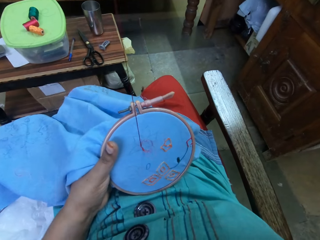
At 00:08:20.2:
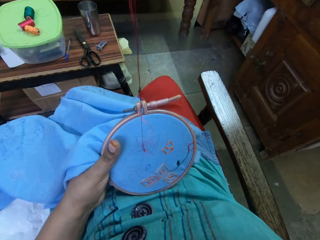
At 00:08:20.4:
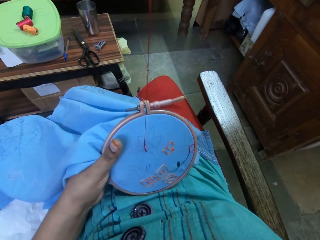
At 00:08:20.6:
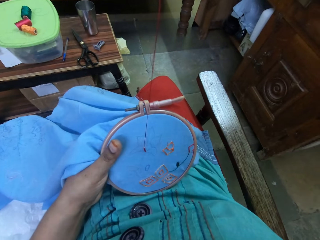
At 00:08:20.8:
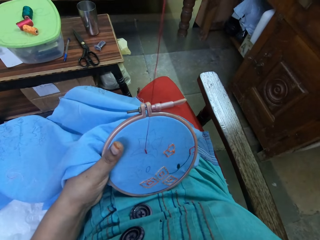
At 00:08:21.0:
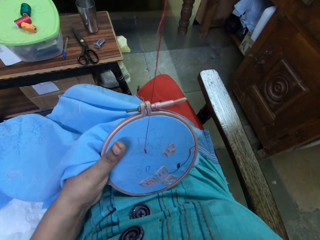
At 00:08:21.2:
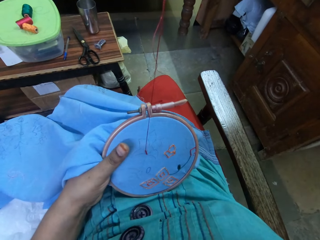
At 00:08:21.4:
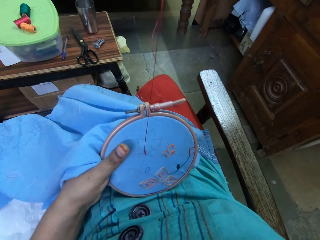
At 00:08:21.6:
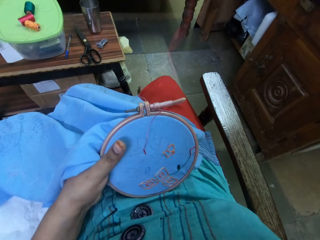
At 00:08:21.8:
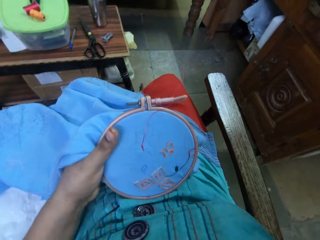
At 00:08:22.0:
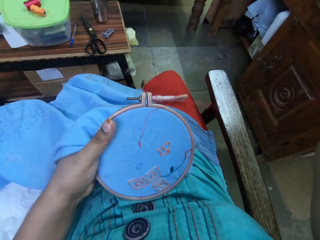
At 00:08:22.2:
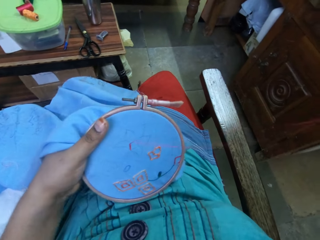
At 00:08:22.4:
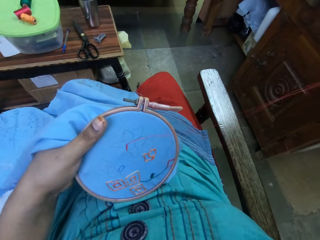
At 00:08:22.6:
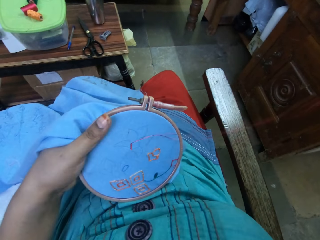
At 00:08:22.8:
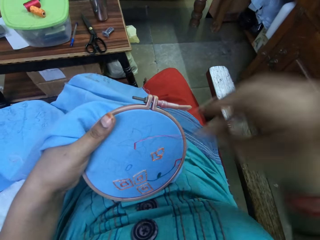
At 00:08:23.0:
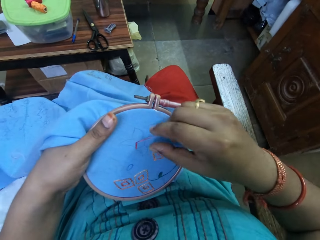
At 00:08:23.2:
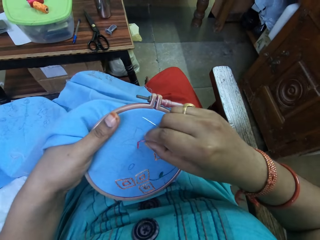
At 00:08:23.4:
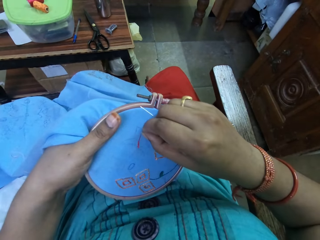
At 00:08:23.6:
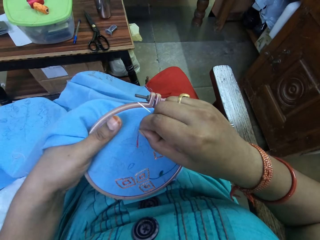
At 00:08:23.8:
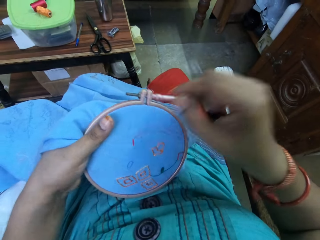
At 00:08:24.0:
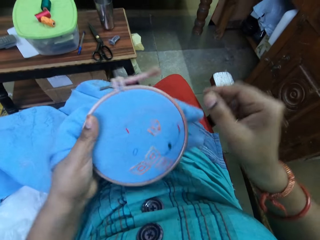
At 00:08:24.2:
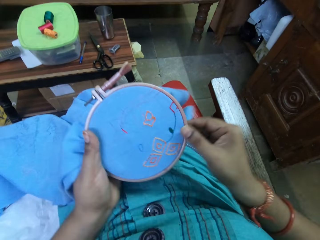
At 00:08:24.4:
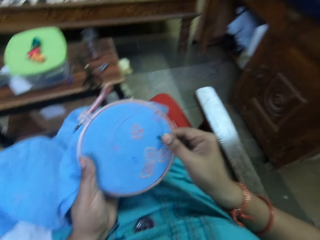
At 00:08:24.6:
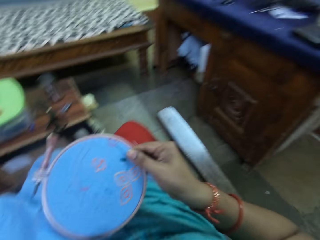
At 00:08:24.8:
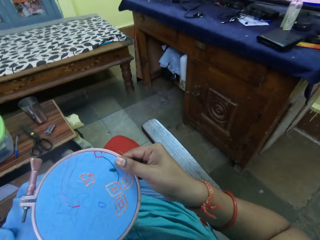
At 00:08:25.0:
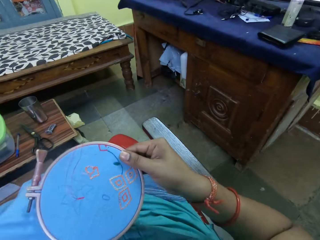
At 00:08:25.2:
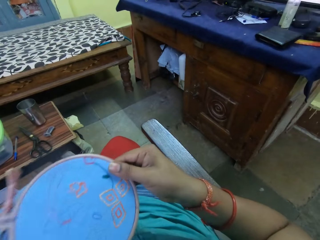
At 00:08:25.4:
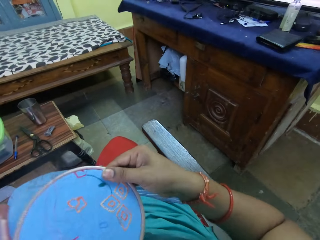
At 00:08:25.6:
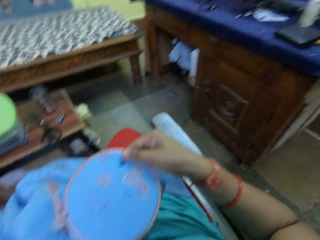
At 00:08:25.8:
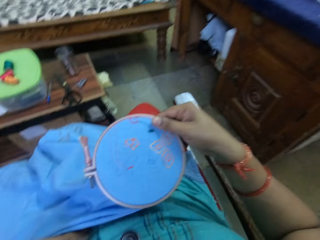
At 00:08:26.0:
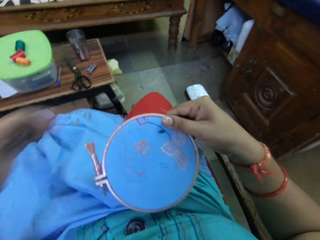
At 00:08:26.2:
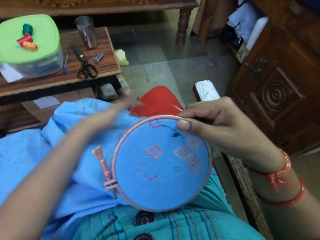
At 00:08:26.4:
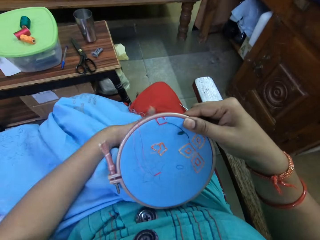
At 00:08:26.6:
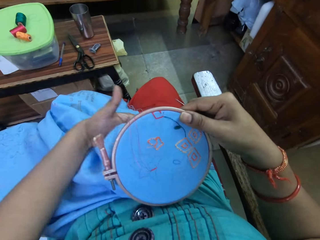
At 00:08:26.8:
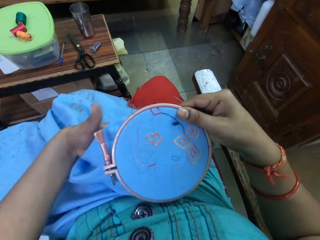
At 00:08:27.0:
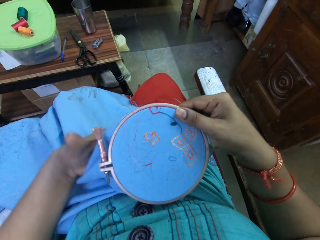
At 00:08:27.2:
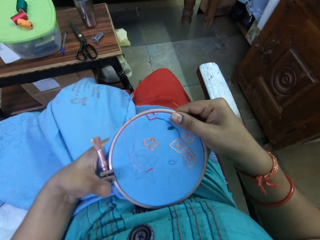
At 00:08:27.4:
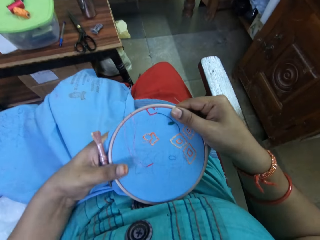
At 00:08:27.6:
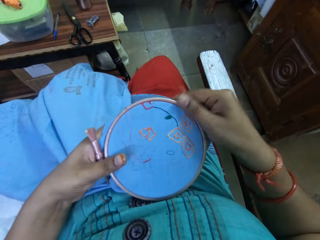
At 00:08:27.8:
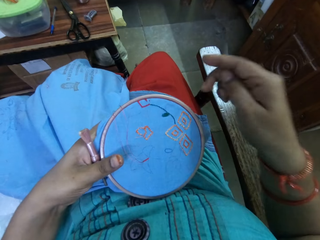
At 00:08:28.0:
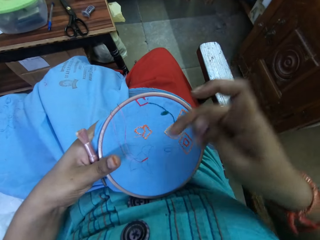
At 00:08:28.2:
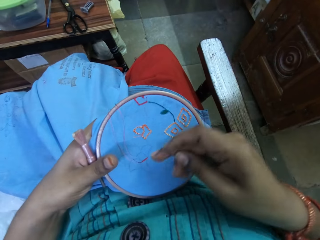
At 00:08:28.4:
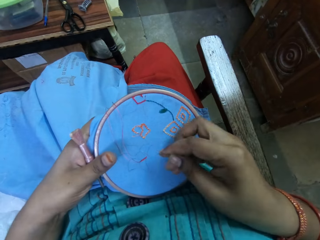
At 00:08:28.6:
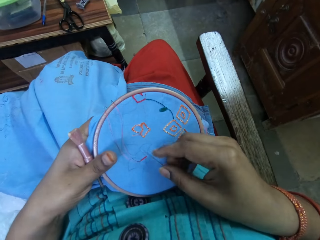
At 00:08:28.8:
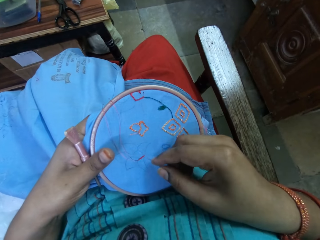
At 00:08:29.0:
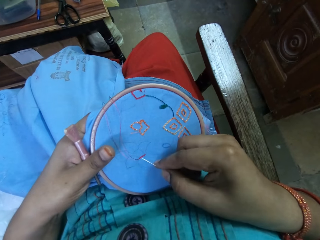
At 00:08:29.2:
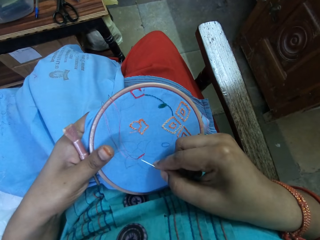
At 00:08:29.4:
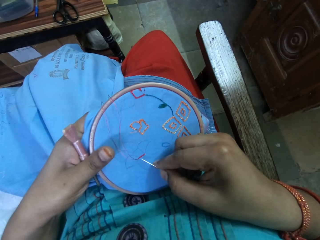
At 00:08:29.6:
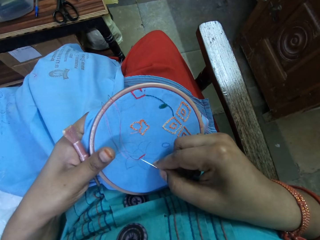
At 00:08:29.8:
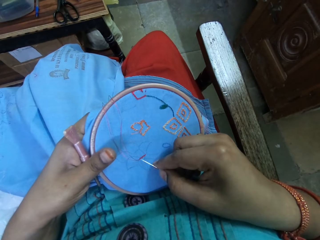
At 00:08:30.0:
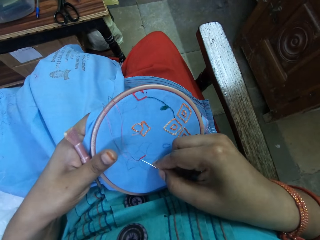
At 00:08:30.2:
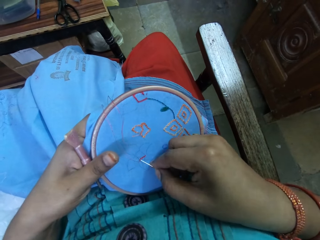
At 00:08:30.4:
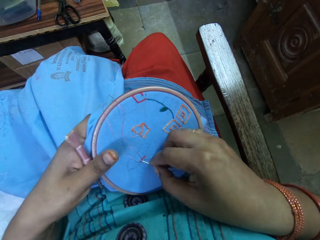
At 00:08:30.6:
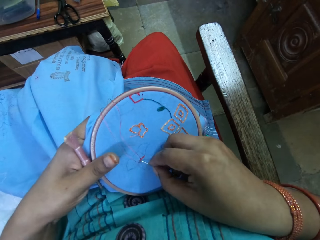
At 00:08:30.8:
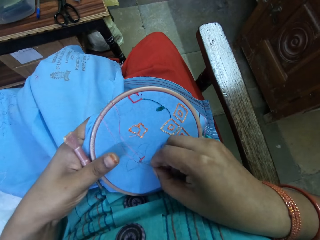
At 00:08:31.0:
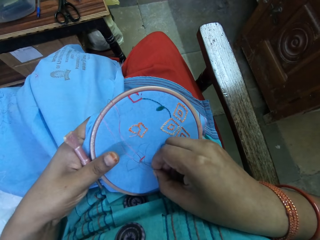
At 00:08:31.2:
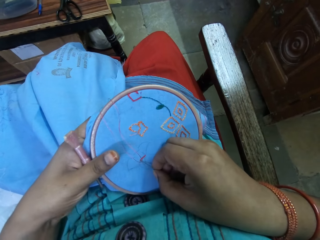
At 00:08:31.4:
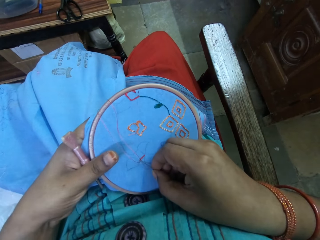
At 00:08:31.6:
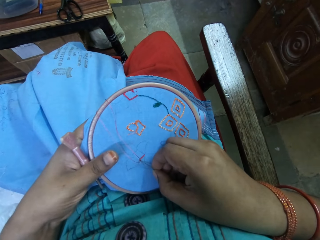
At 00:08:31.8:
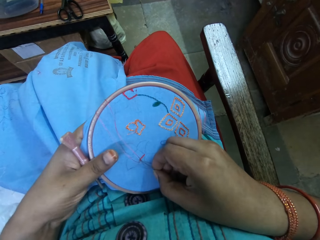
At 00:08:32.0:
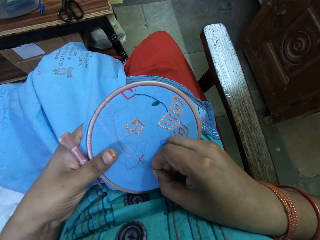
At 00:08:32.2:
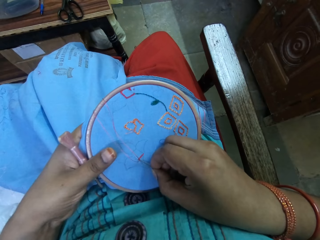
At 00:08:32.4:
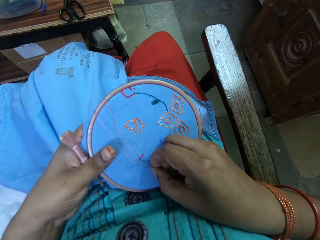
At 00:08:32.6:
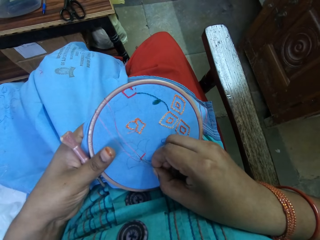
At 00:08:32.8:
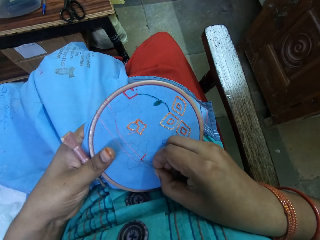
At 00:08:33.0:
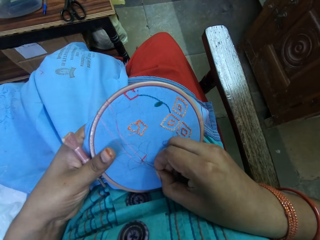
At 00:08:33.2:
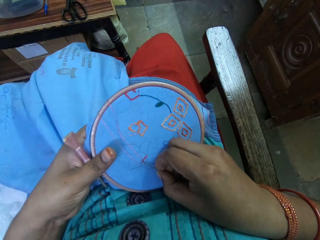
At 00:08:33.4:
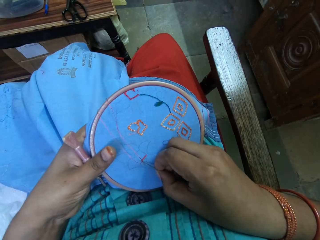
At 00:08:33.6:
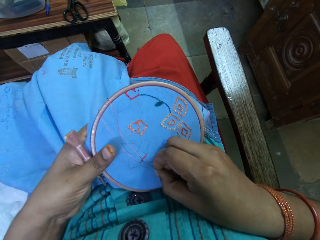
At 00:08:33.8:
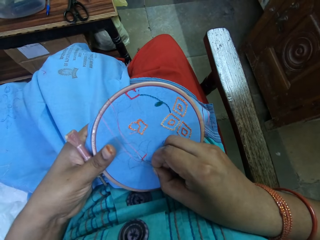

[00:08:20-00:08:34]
The camera wearer pulls the thread. They turn the cloth. They hold the material with the right hand. They hold the material with the left hand. They stitch on the cloth.

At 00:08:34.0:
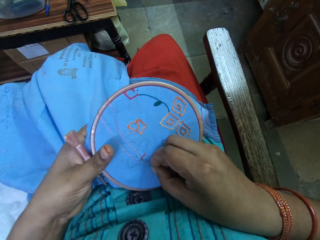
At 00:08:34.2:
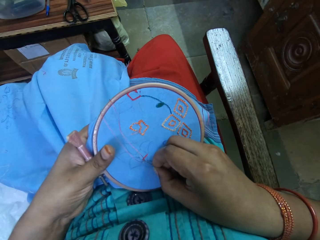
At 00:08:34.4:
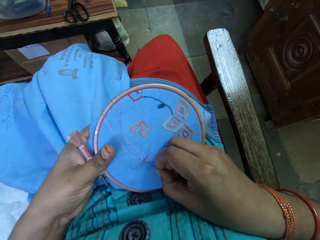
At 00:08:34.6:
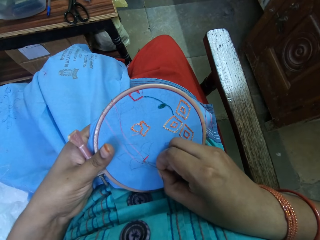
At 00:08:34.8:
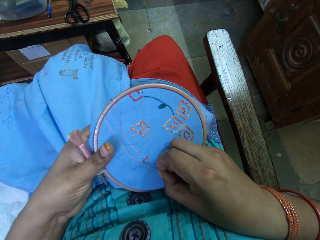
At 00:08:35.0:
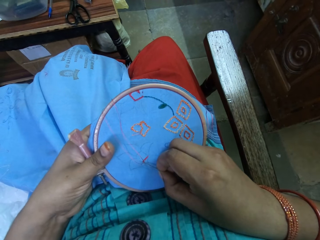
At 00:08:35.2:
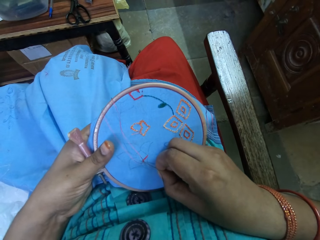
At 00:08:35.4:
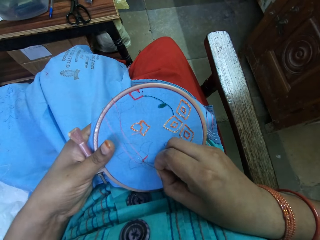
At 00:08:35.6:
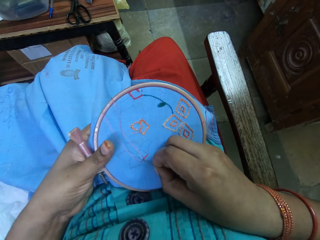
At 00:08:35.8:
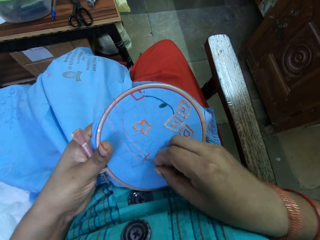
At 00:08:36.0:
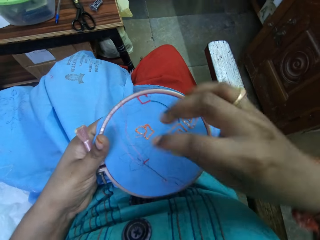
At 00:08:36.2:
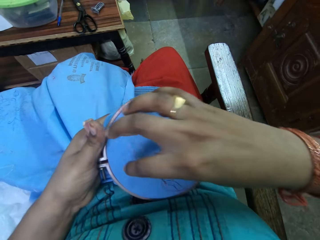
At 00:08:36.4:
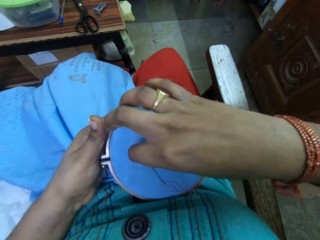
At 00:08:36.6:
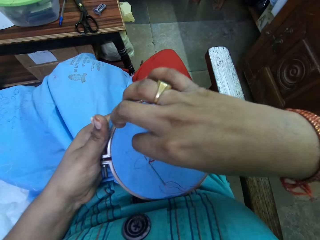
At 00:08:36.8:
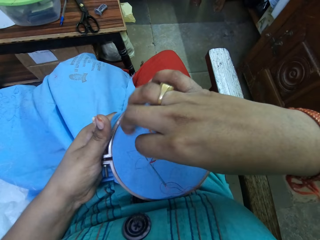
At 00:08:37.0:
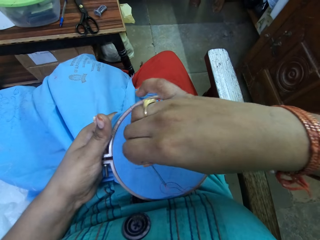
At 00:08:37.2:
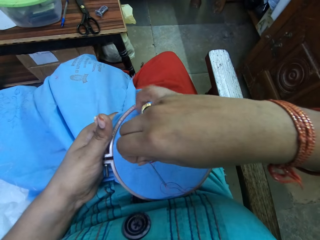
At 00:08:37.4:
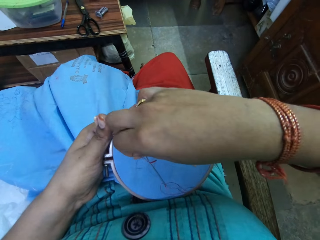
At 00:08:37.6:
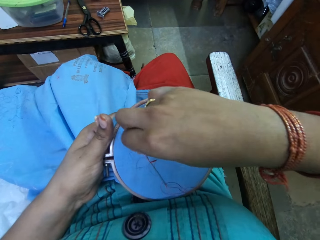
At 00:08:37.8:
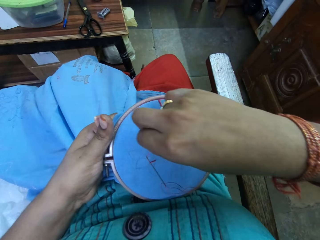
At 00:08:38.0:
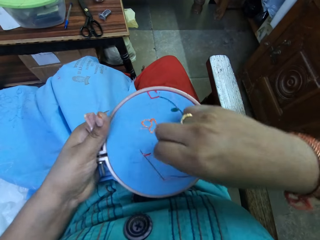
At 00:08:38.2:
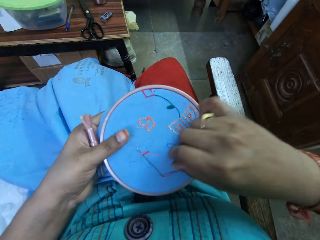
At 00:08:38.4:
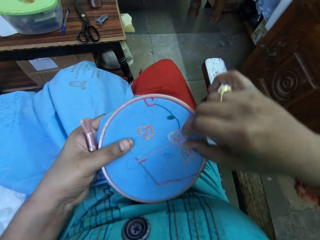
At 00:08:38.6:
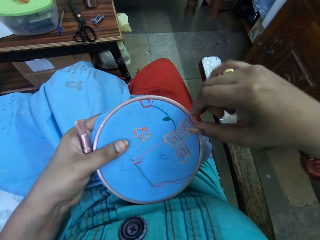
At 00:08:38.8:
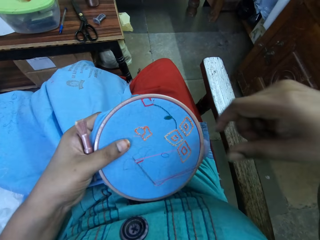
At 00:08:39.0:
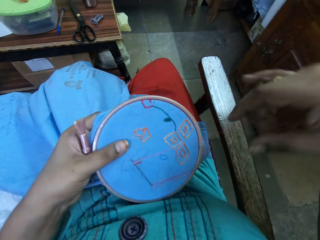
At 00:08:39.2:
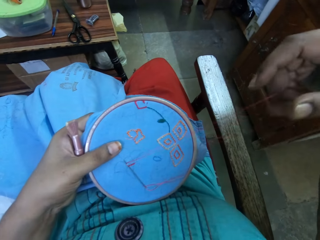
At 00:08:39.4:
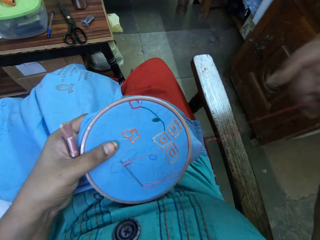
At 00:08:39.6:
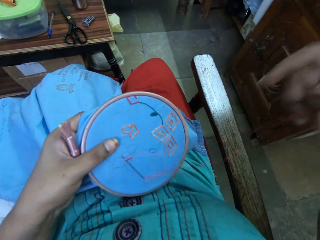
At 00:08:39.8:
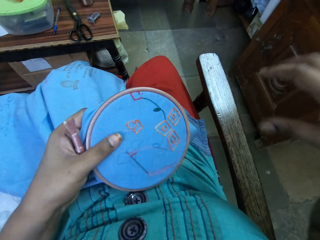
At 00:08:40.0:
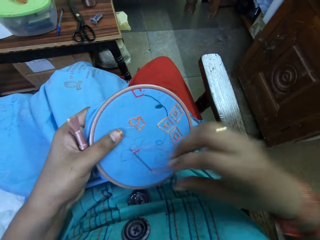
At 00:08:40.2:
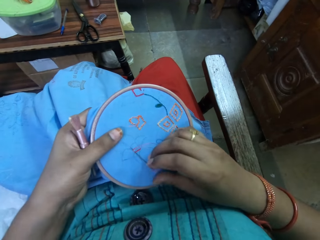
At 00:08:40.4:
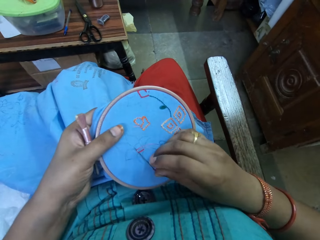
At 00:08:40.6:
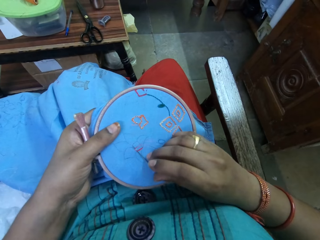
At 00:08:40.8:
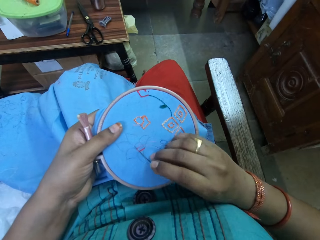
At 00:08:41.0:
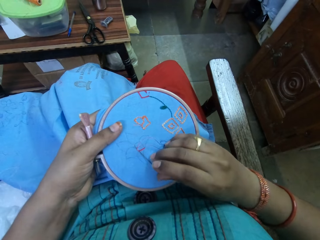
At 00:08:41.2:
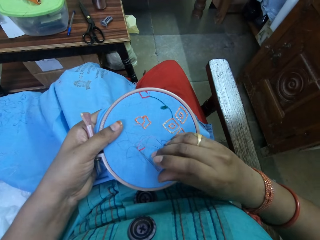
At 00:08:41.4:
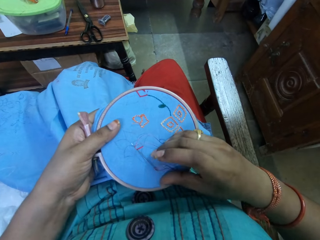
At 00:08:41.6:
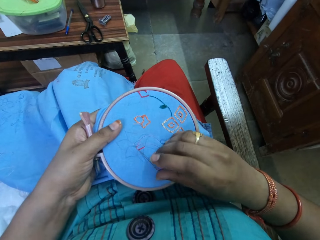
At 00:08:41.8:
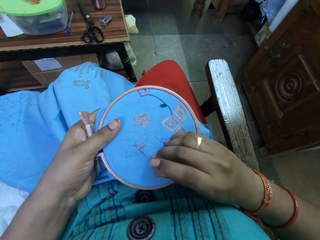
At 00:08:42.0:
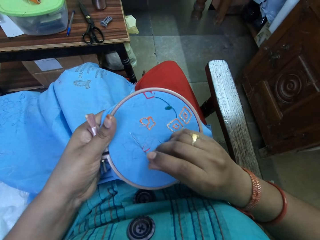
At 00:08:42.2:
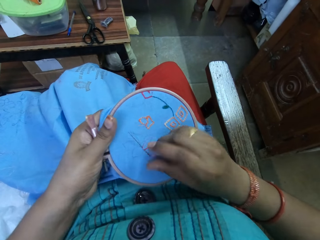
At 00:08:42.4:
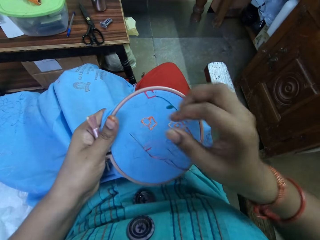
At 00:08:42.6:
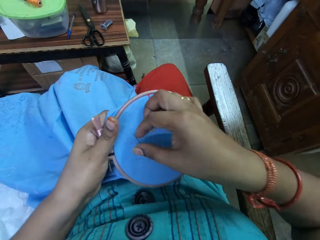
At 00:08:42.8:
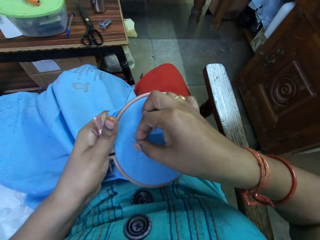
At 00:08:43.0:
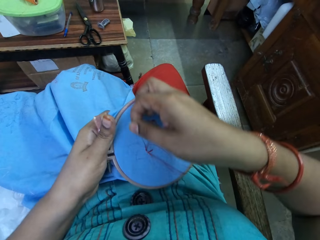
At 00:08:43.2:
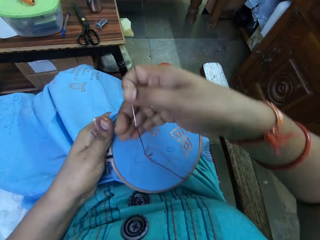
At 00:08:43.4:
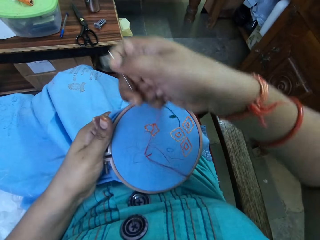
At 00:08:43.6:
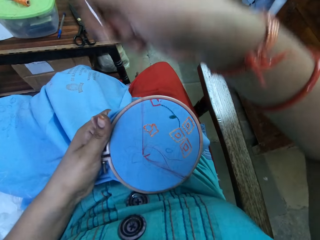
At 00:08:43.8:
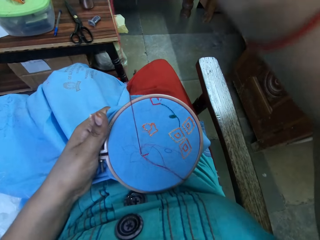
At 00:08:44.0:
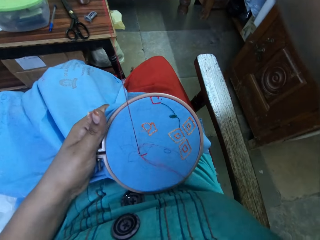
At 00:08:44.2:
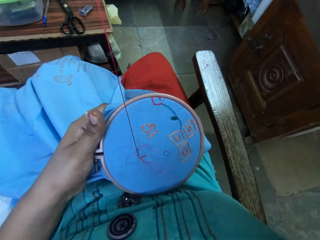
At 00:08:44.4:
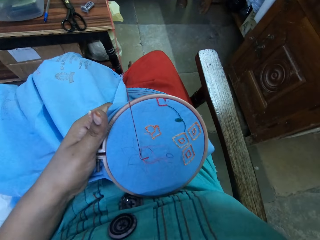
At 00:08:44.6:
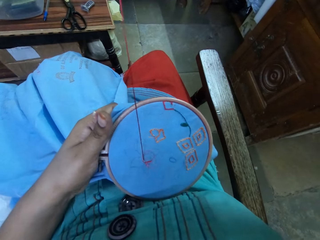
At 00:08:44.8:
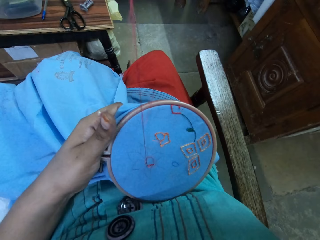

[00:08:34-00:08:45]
The camera wearer rounds the thread on the needle. They push the needle. They pull the needle.
